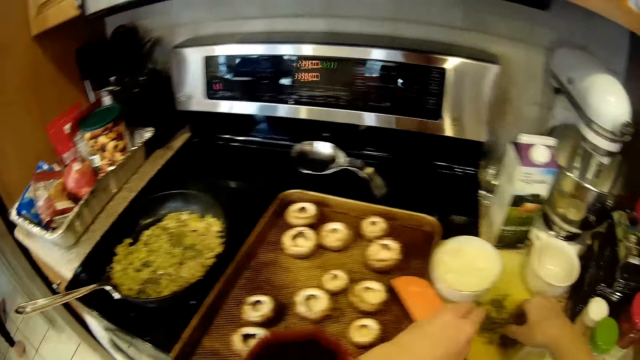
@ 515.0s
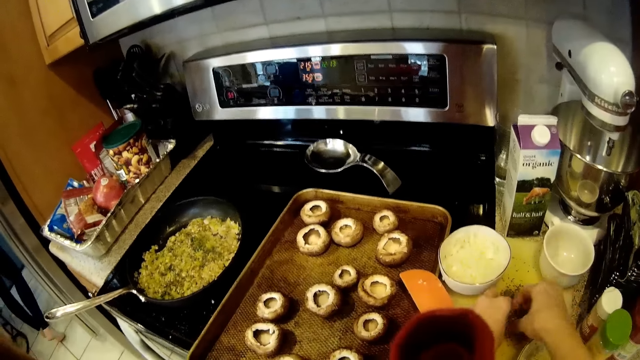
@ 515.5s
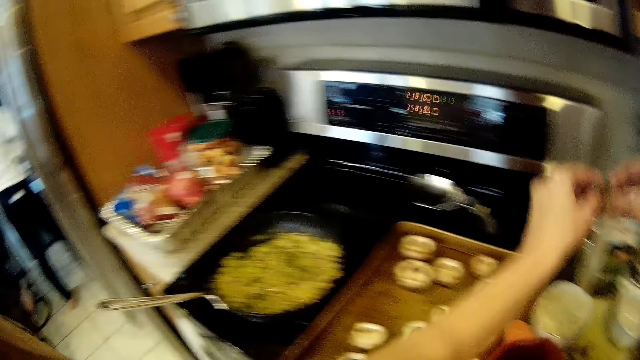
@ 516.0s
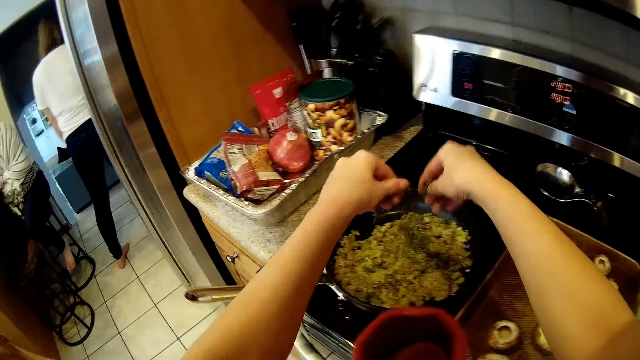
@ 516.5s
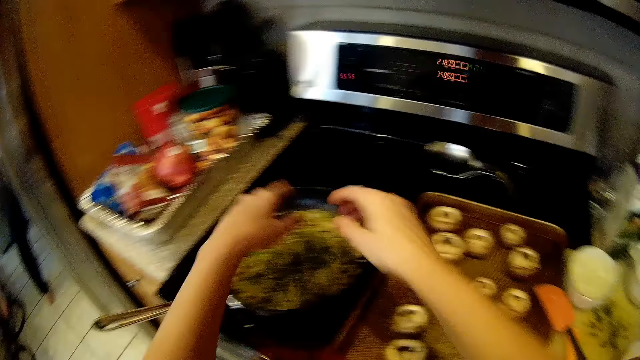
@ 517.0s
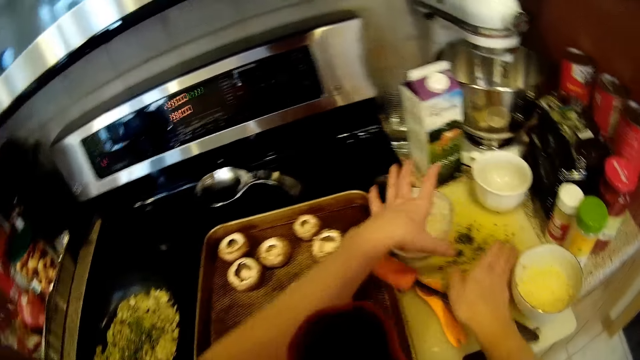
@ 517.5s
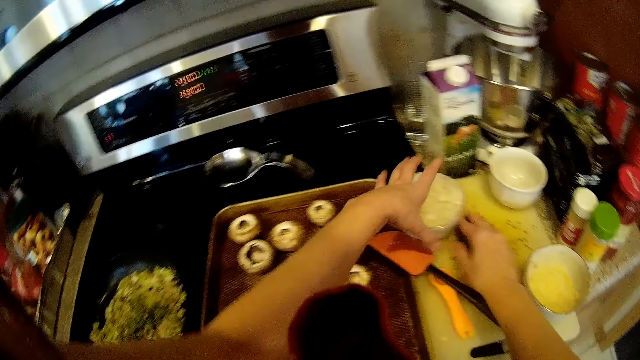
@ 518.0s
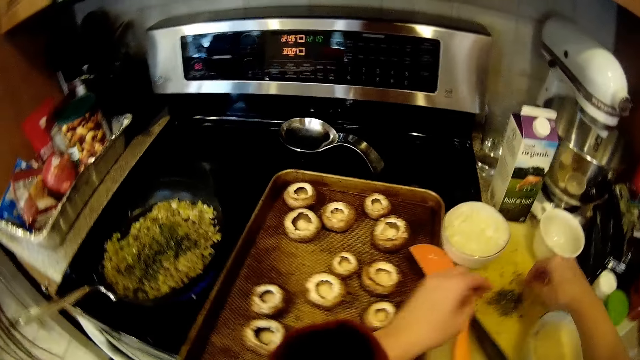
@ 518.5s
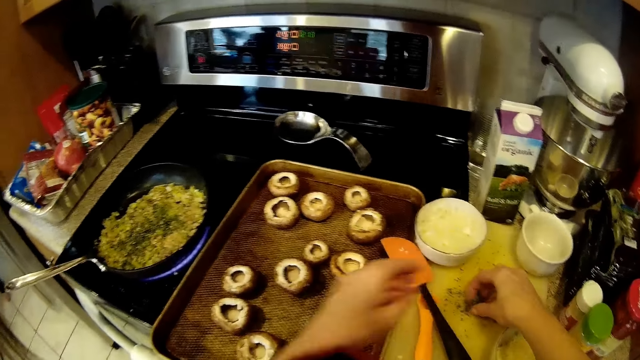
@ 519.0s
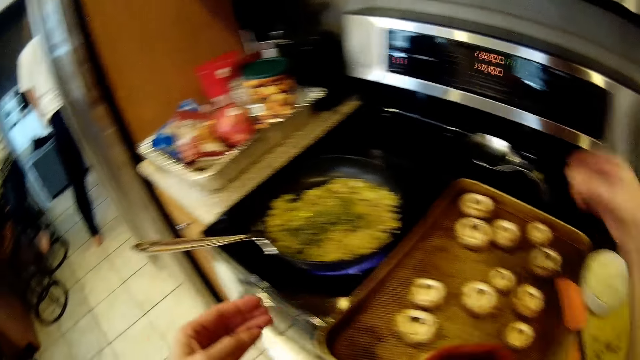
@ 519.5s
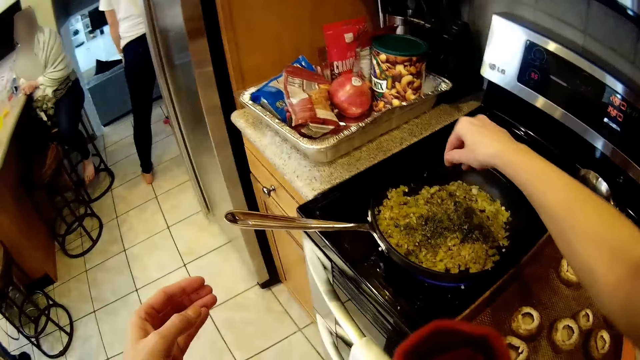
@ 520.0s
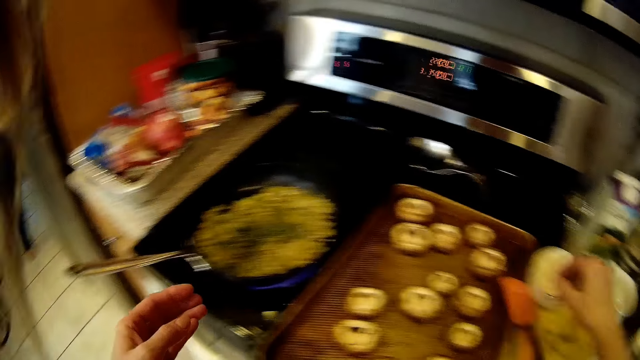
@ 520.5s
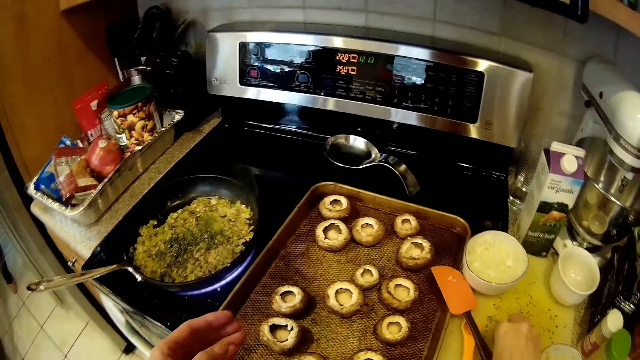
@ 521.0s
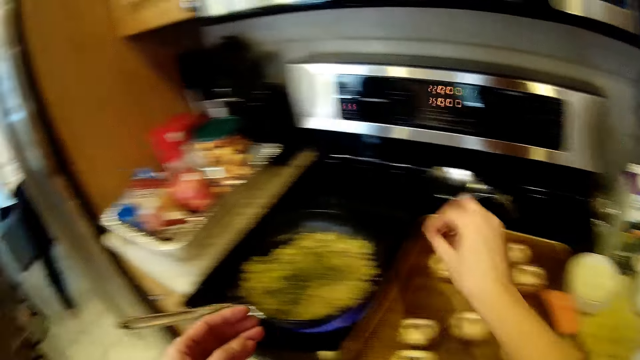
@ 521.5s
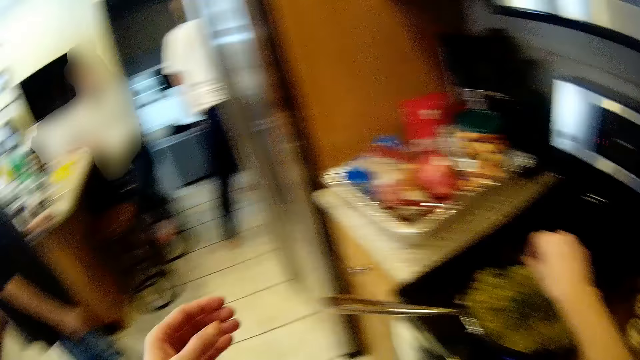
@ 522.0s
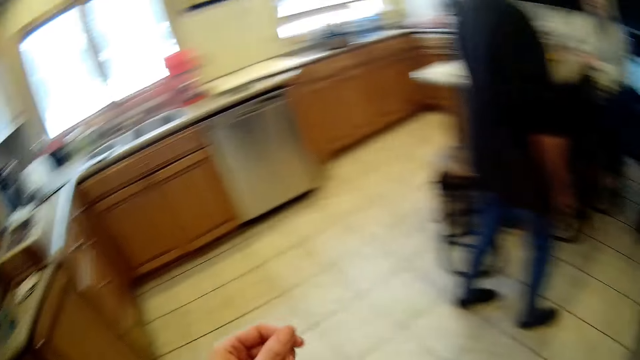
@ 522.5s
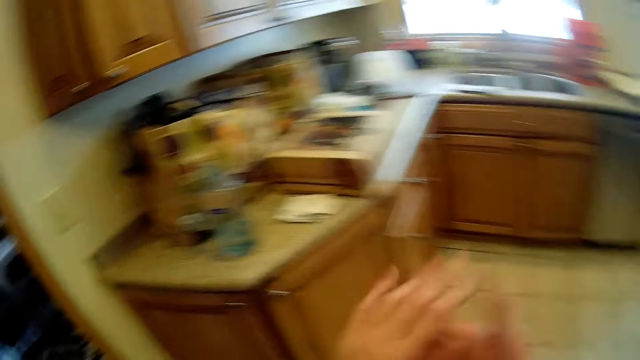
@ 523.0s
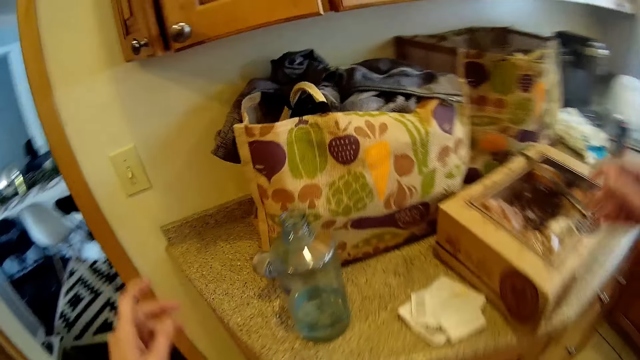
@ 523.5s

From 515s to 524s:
The camera wearer picks up some spices from the chopping board with both hands. She pours the spices into the frying pan on the gas cooker. She gathers the spices on the chopping board with her right hand. She picks up some of the spices on the table with her hands. She pours the spices into the frying pan on the gas cooker. She picks up some spices from the chopping board with her right hand. She pours the spices into the frying pan on the gas cooker.

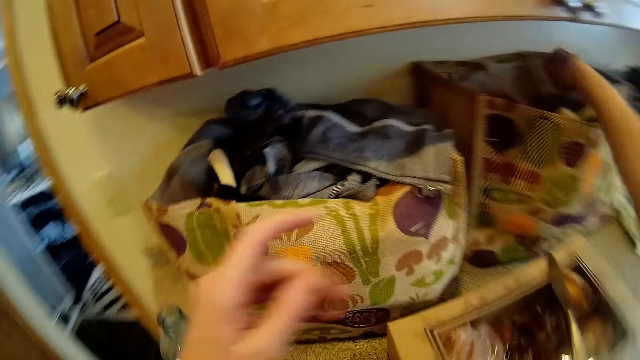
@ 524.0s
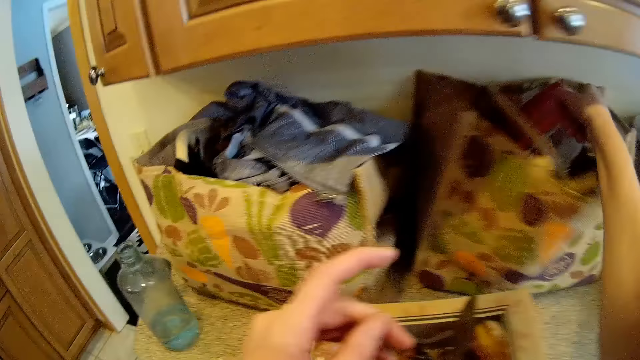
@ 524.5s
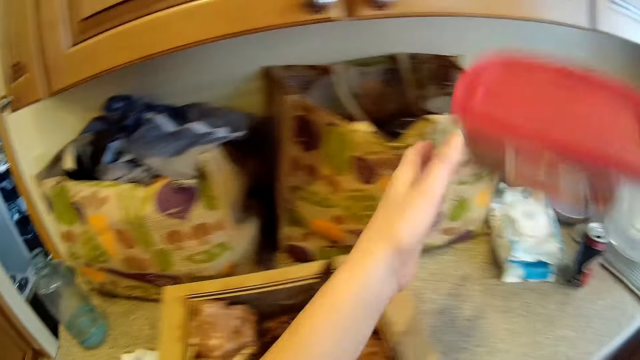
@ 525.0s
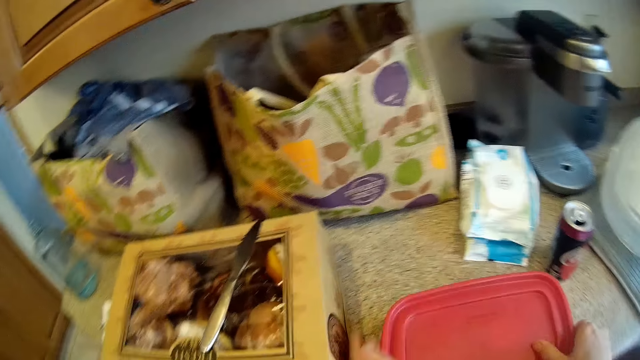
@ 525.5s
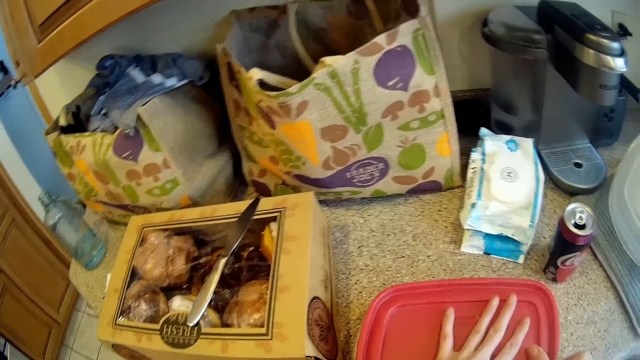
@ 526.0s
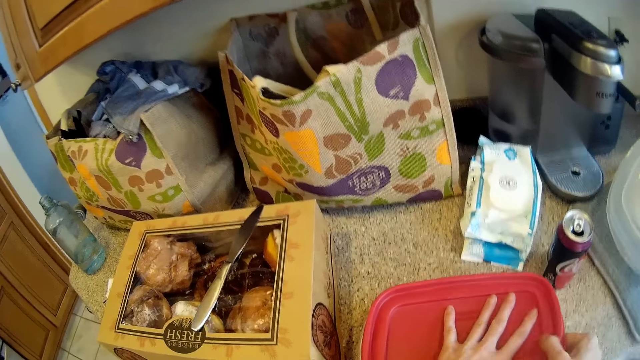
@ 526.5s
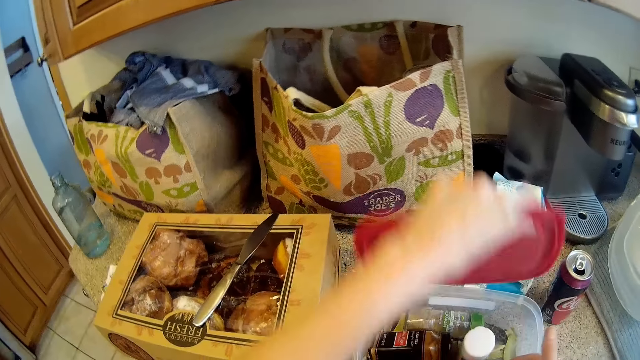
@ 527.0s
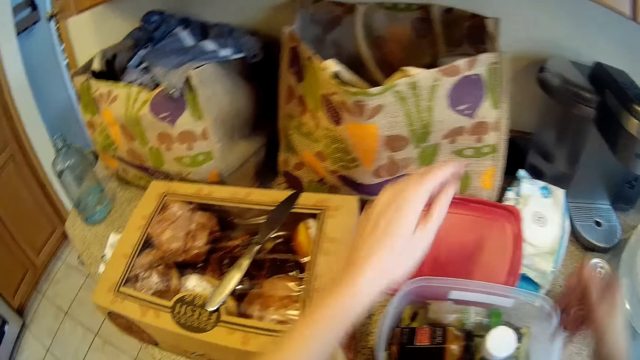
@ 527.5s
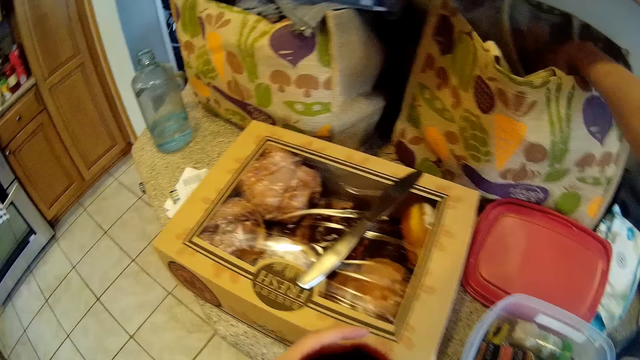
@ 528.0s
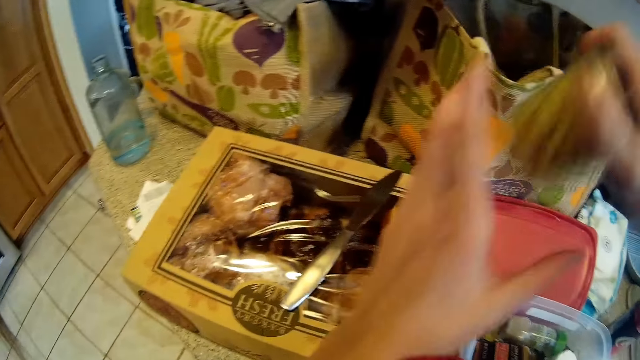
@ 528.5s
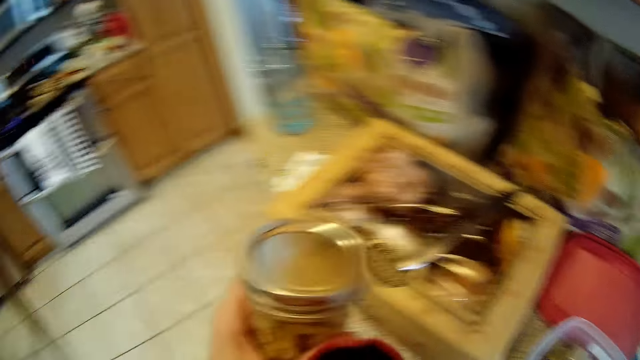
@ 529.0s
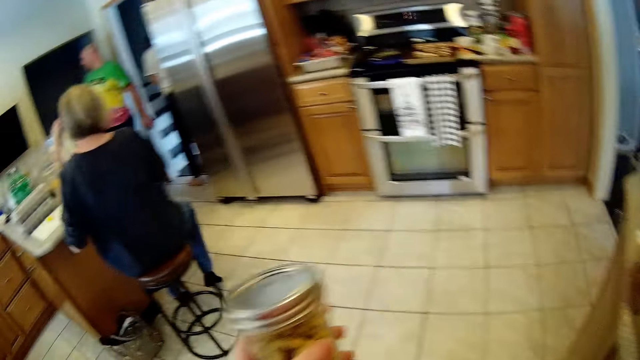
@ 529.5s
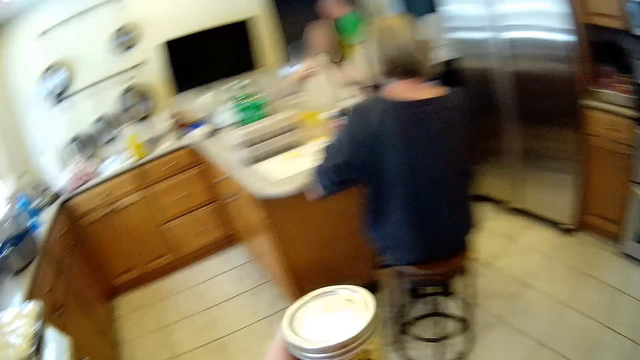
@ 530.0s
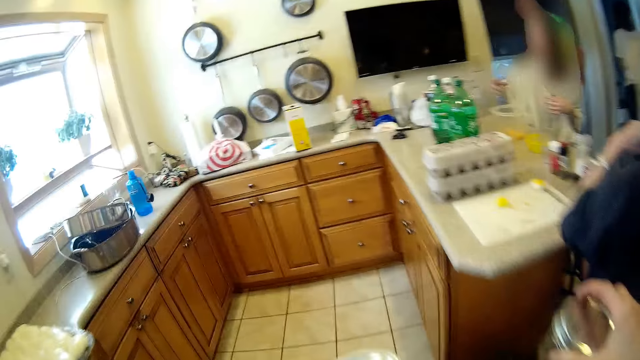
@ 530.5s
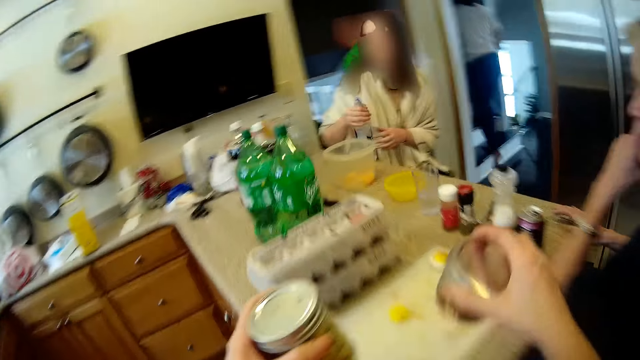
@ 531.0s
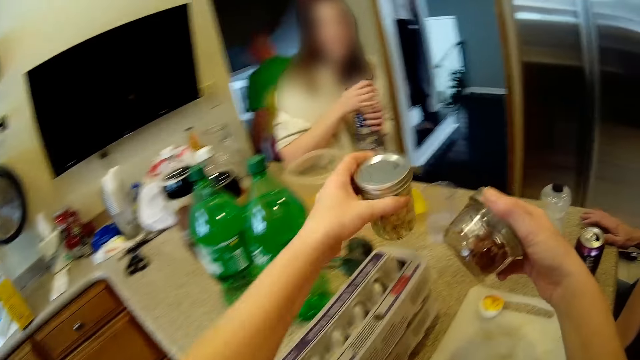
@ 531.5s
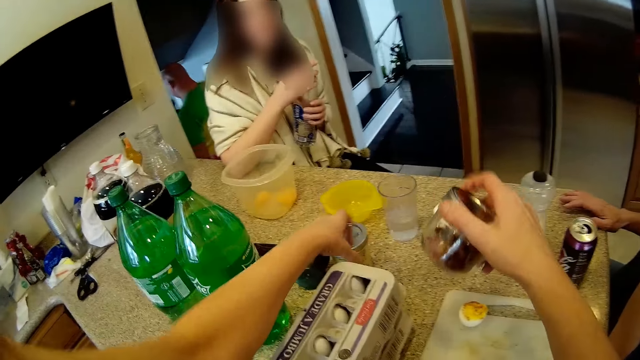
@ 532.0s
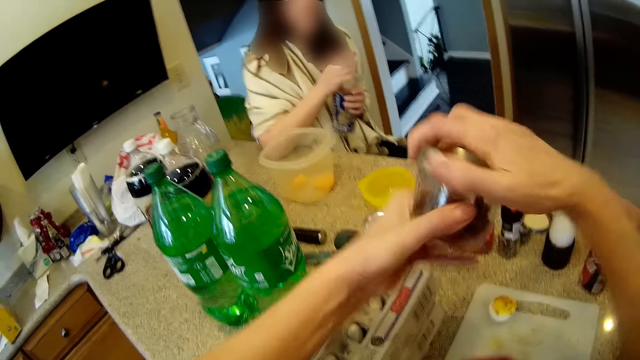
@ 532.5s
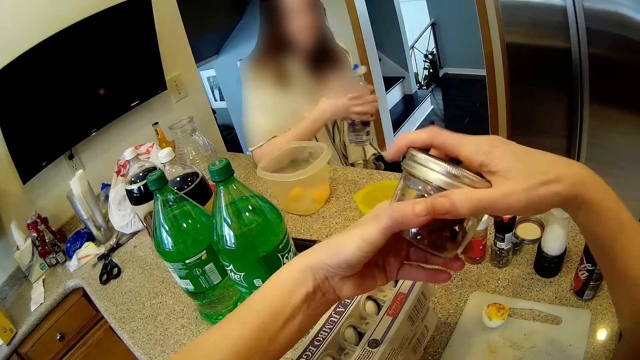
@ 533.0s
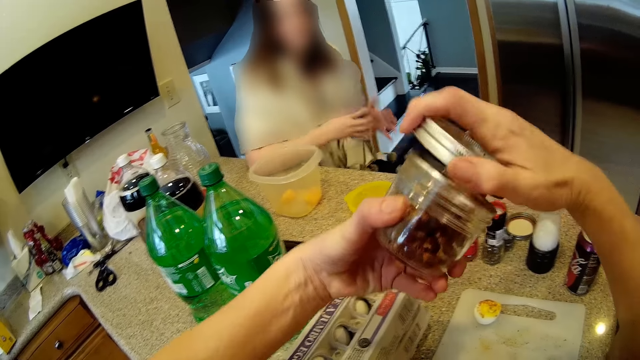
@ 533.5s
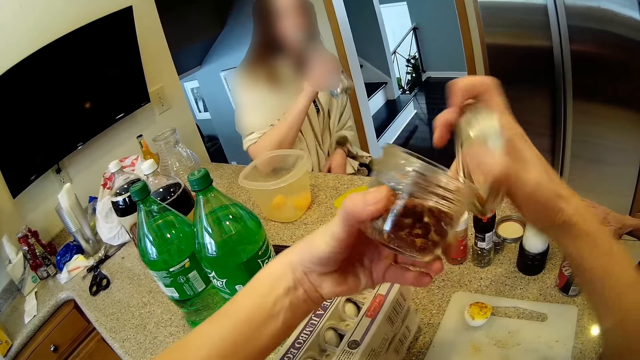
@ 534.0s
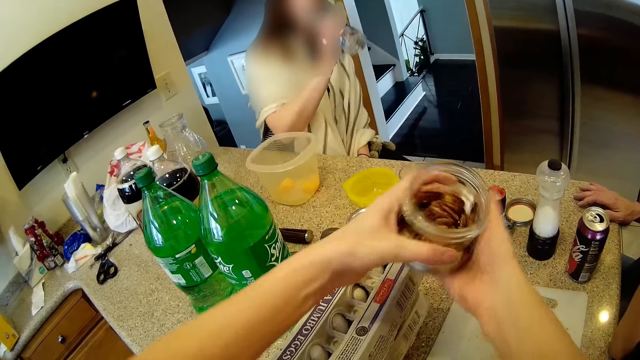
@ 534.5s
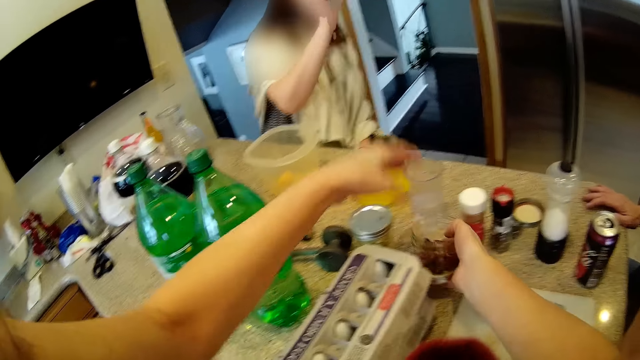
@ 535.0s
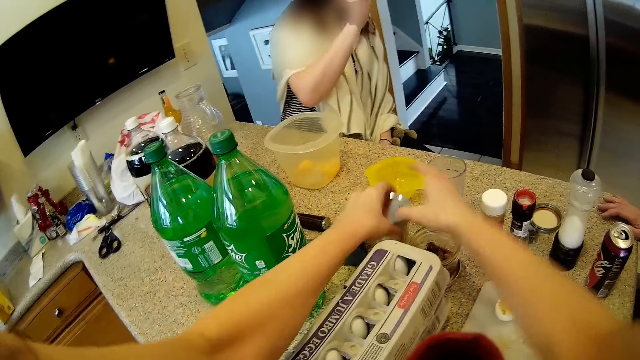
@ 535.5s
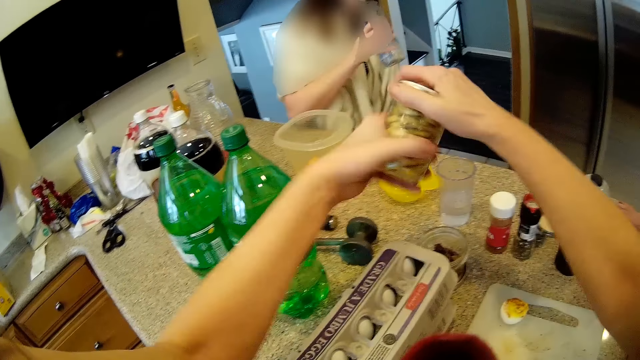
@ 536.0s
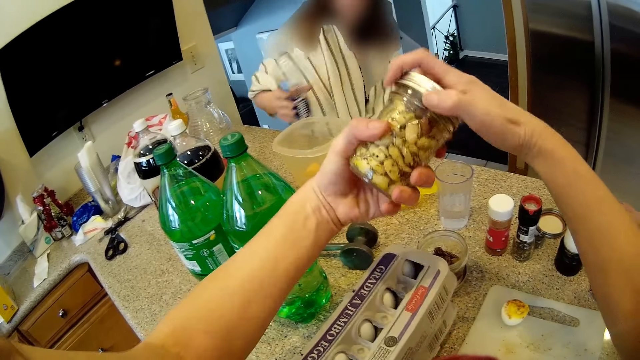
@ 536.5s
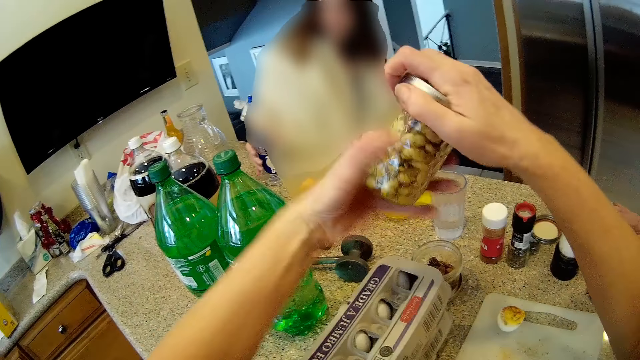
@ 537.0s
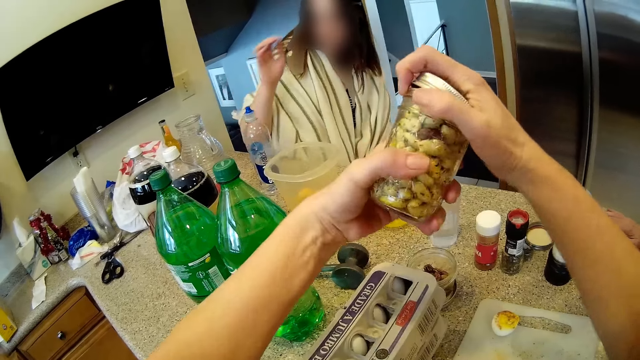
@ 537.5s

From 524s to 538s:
The camera wearer takes out a storage container from a grocery bag on a kitchen countertop with her right hand. She opens the storage container with her right hand. She takes out a jar of shrimps from the grocery bag with her right hand. She takes out a jar of pecans from the grocery bag with her right hand. A woman picks up a bottle of water from the kitchen countertop with her right hand. The camera wearer drops the jar of shrimps on the kitchen countertop. The woman opens the bottle of water with her right hand. The camera wearer opens the jar of pecans with her right hand. The woman drinks water from the bottle in her right hand. The camera wearer places the jar of pecans into its lid with her left hand. She drops the jar of pecans on the kitchen countertop. She picks up the jar of shrimps from the table with her left hand. She opens the jar of shrimps with her right hand. The woman drops the bottle of water on the kitchen countertop.
